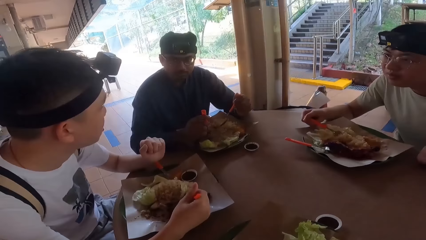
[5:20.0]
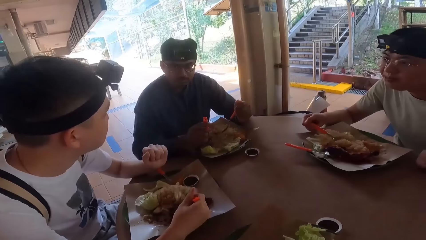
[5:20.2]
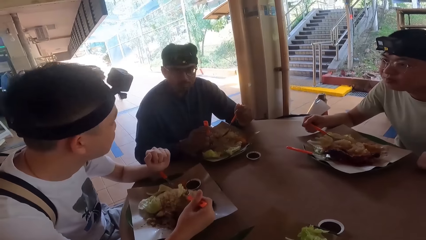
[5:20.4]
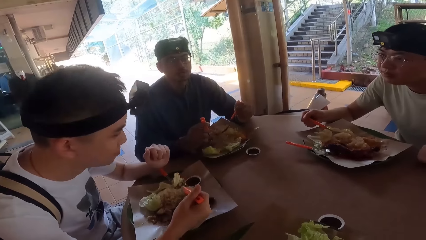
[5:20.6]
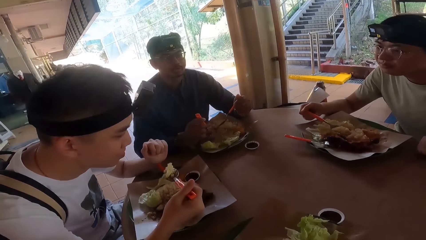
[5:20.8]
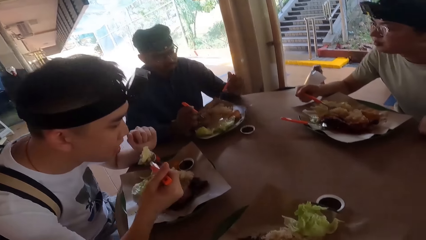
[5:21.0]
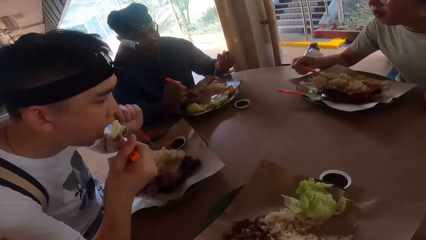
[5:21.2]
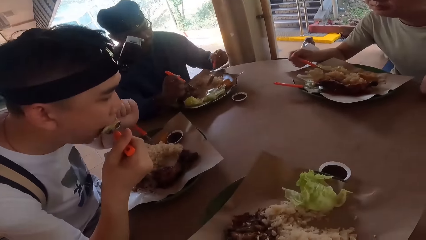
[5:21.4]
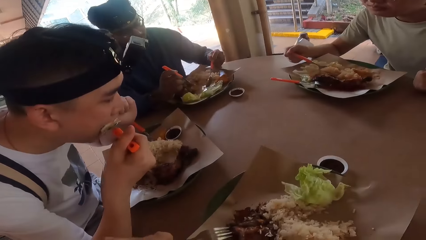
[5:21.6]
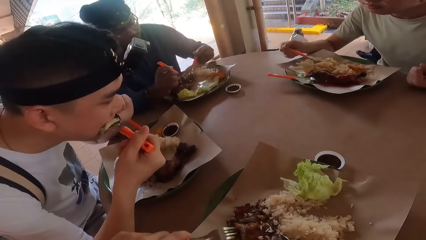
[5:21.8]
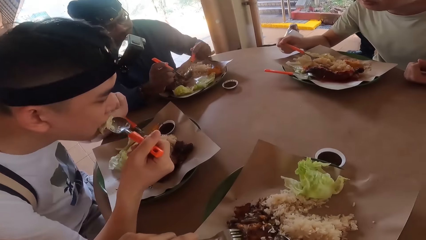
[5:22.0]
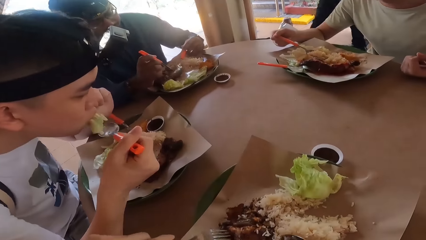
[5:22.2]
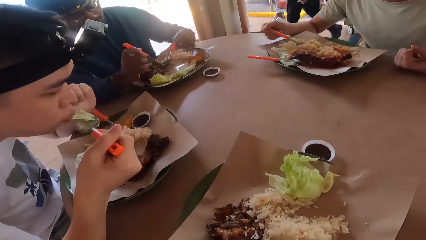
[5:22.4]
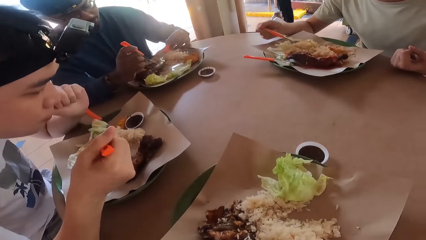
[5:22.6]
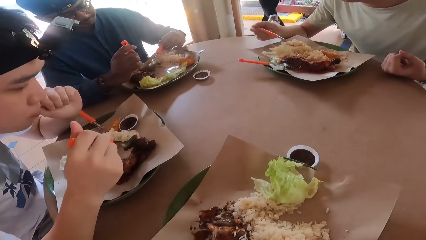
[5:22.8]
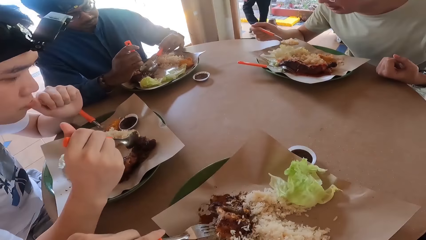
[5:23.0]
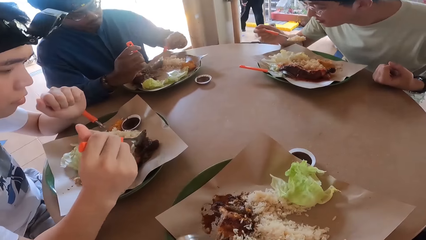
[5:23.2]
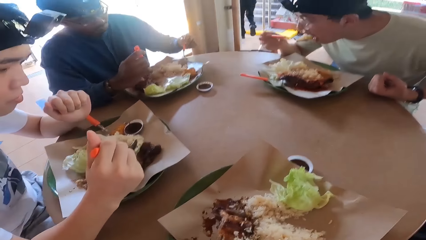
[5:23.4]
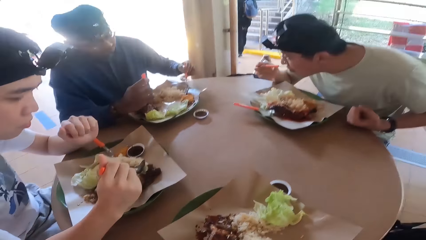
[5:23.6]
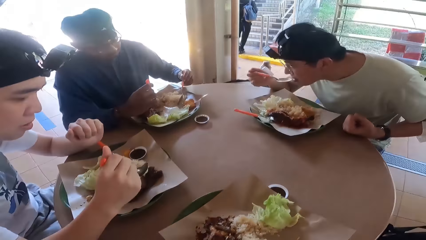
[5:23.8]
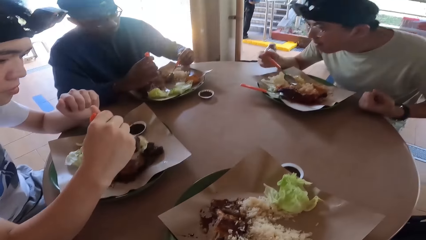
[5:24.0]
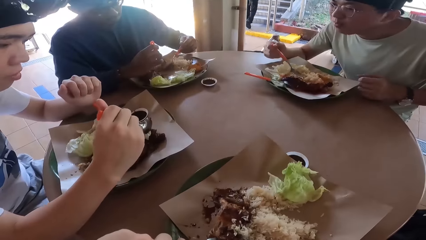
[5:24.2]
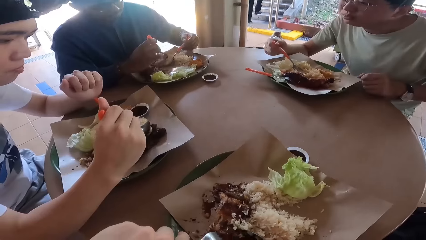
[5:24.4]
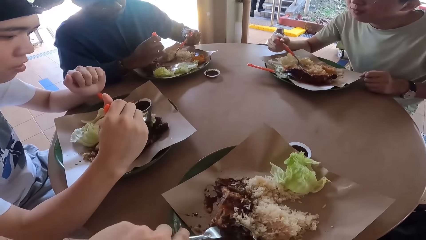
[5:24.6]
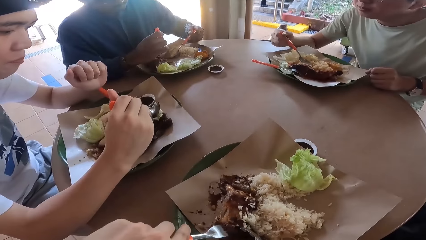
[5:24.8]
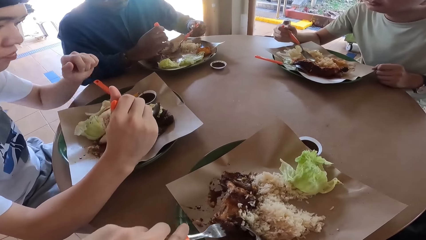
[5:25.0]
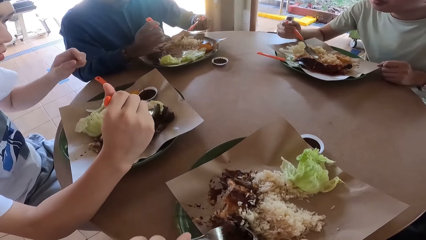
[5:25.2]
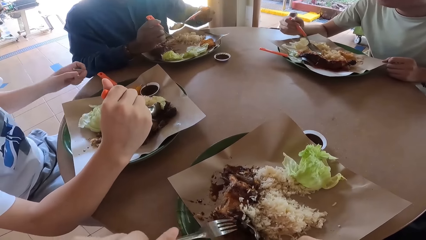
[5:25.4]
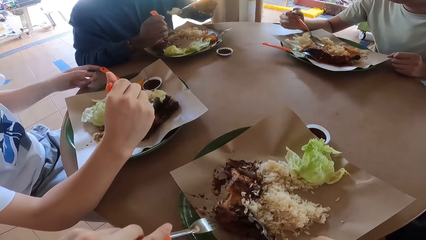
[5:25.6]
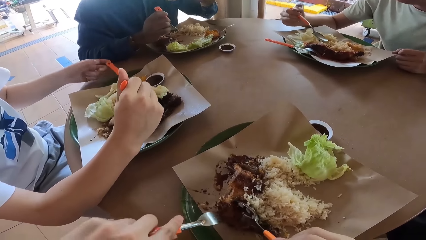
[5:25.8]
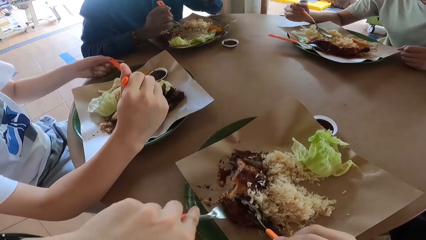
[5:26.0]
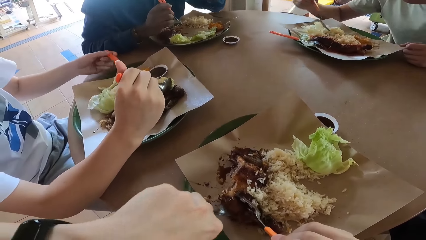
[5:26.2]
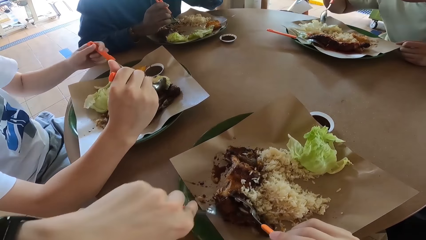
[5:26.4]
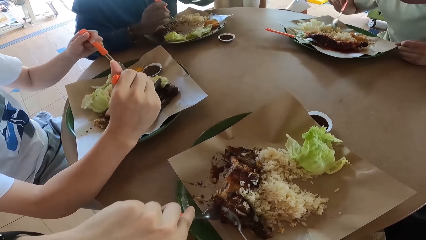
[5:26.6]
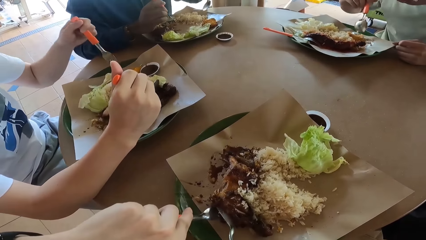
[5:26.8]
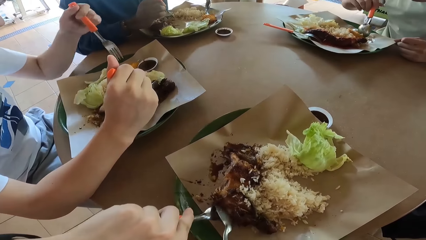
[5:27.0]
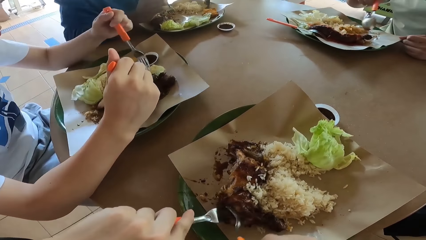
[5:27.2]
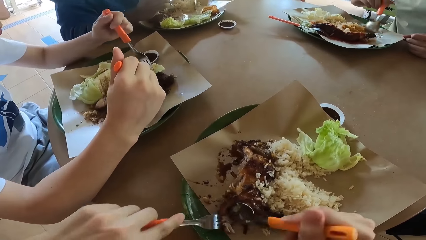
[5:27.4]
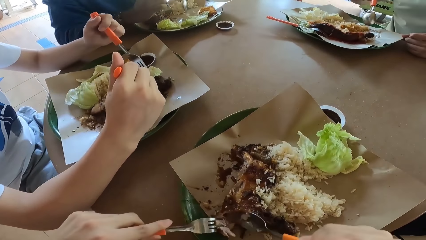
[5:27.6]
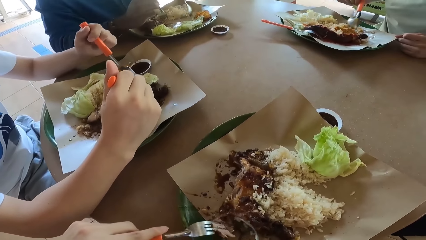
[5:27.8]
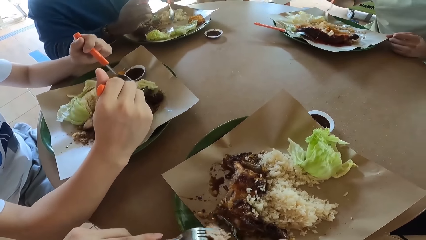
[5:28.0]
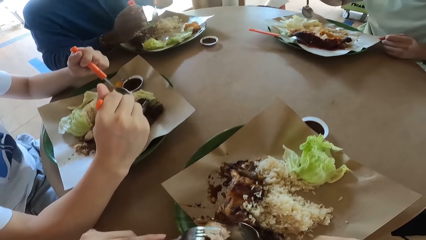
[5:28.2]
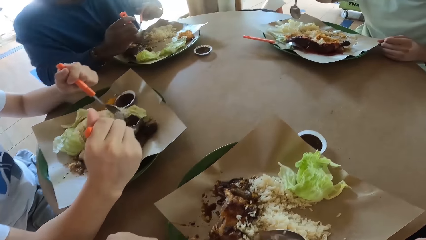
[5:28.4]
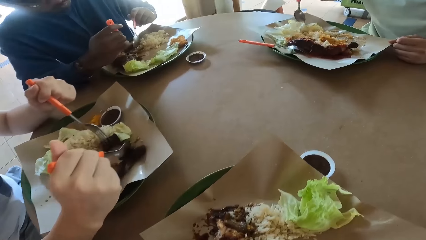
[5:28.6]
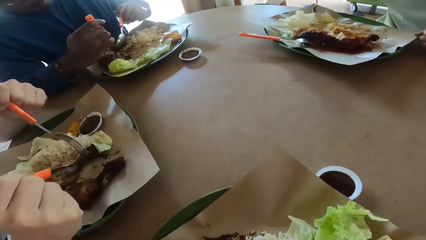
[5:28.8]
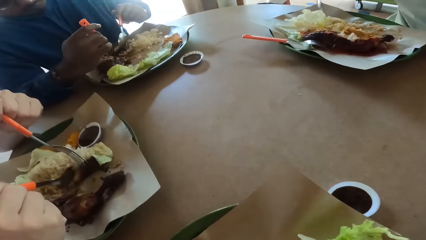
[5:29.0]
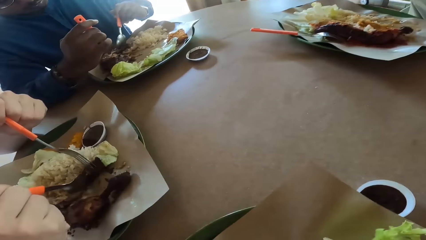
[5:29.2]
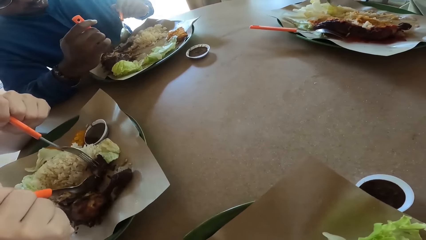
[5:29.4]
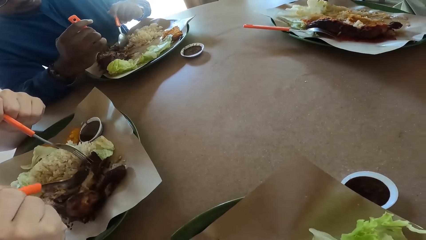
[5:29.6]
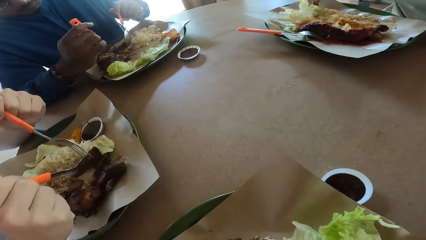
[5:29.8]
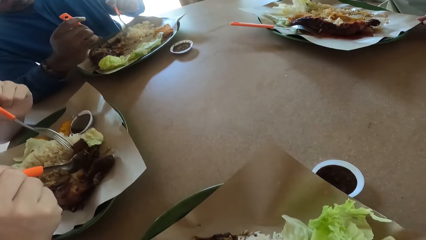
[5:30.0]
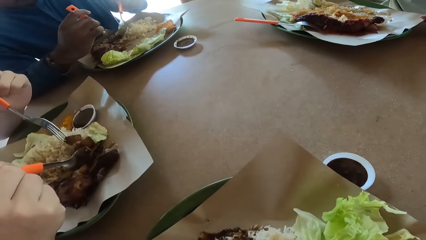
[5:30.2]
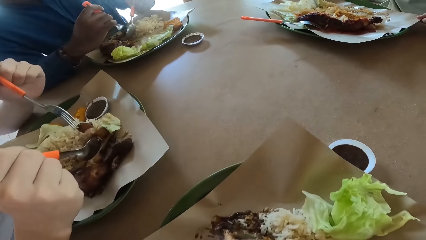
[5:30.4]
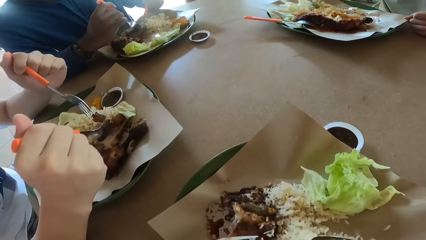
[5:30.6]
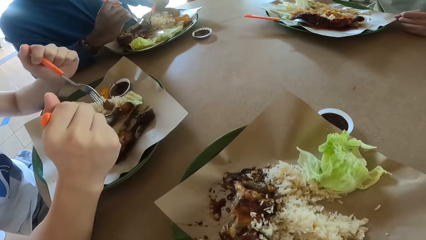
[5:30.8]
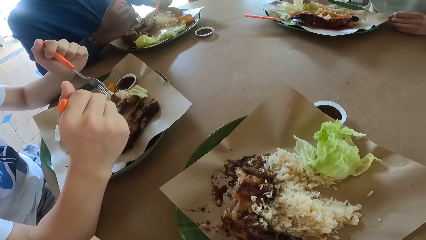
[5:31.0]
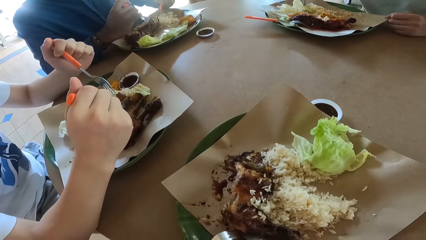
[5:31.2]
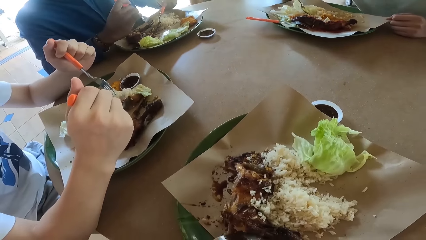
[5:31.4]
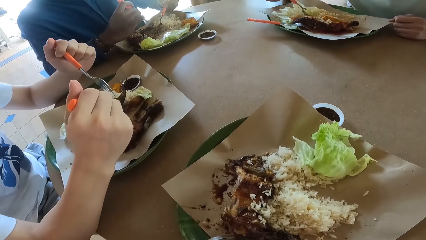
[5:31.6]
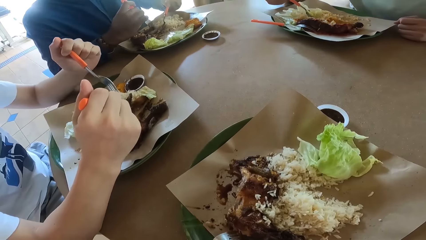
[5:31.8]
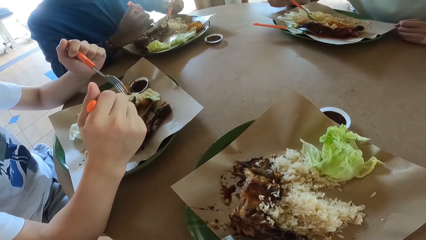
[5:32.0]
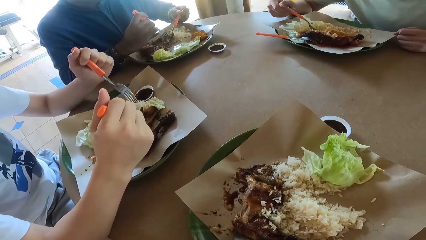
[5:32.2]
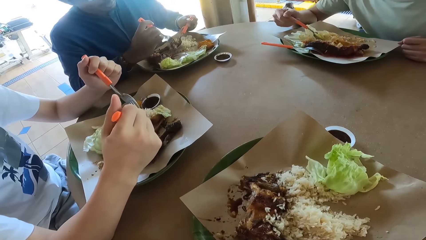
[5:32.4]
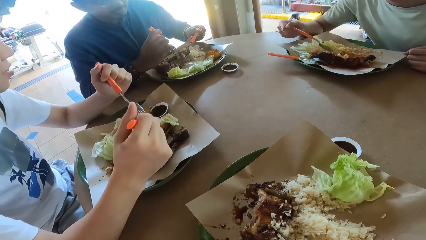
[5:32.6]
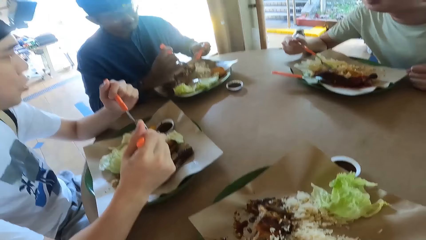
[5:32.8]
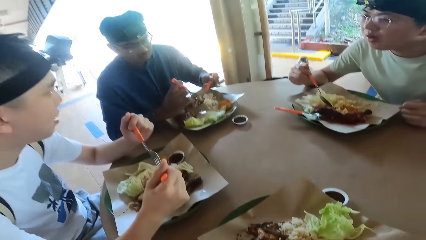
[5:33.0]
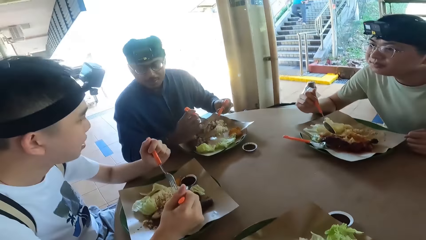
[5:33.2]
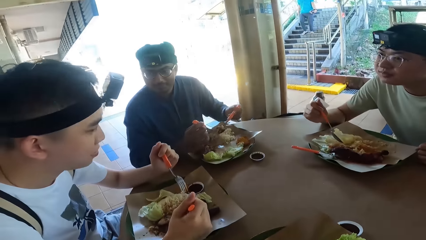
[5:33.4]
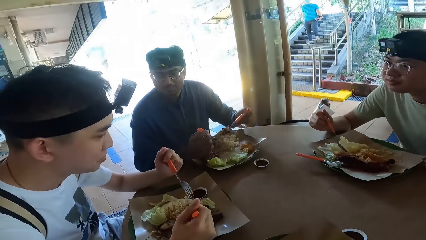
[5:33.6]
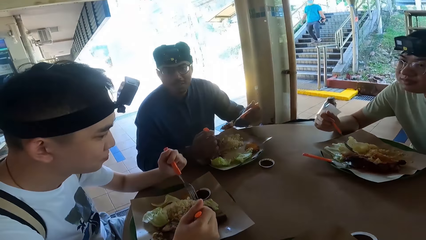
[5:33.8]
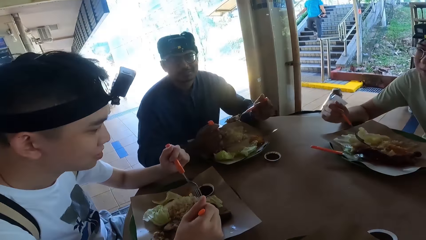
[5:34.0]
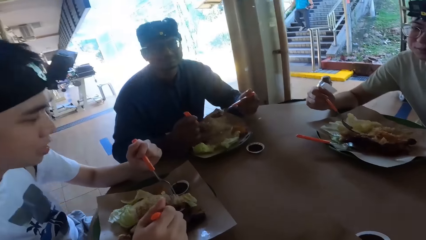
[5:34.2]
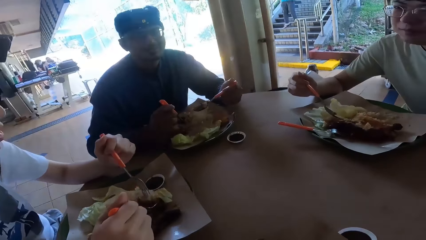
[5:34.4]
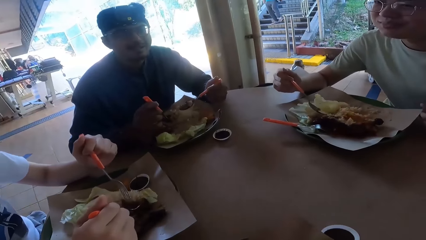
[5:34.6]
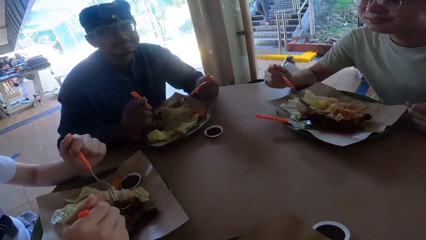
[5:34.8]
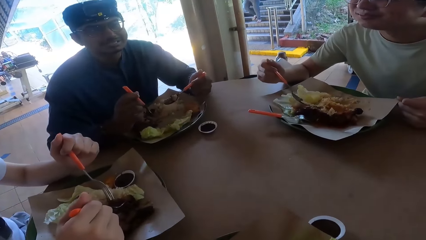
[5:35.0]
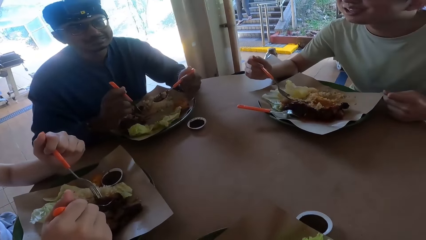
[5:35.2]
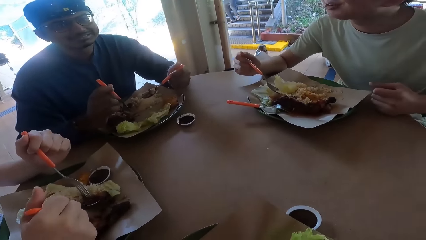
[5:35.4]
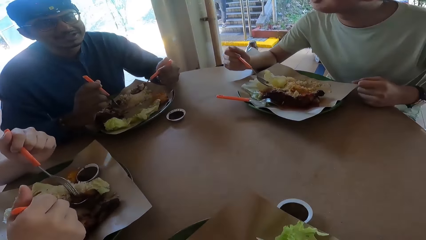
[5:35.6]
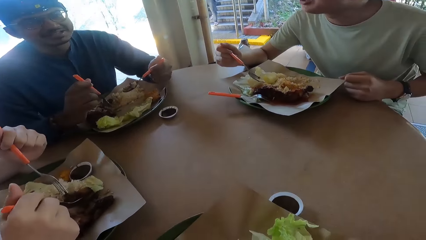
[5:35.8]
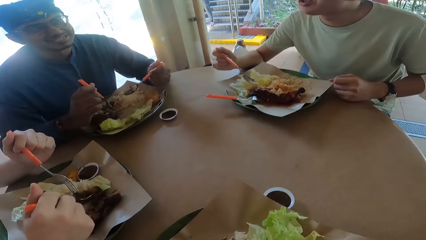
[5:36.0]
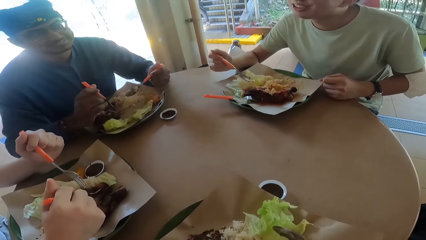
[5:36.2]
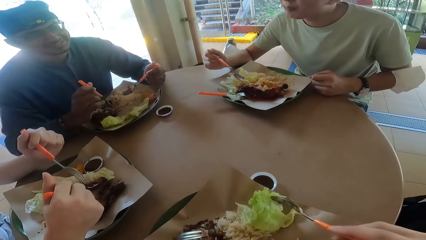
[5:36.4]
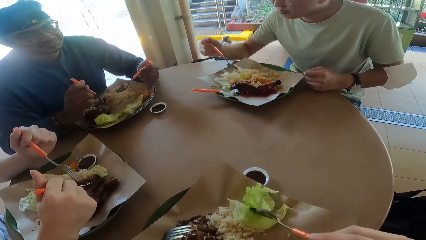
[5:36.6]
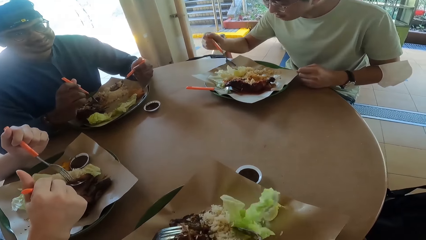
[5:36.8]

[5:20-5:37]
A person eats food. Another person eats food. The first person takes a fork. The camera wearer talks.
